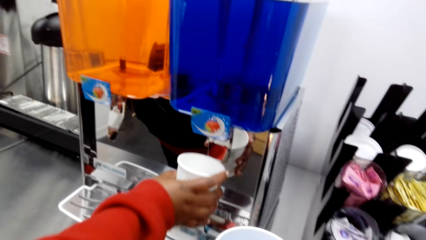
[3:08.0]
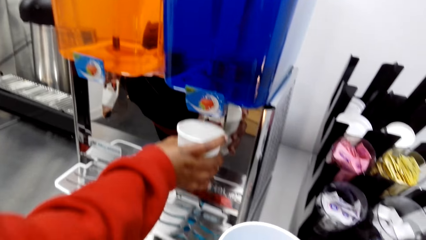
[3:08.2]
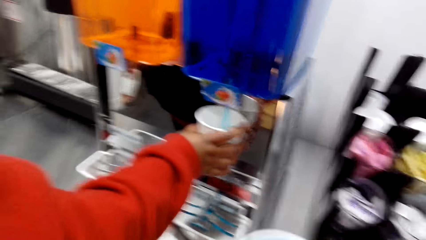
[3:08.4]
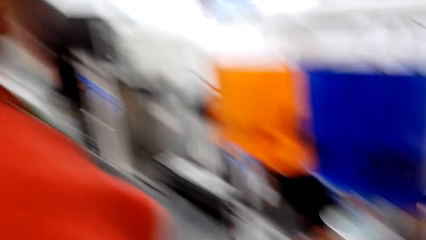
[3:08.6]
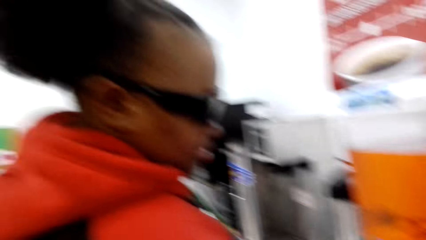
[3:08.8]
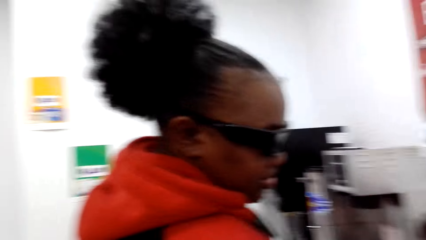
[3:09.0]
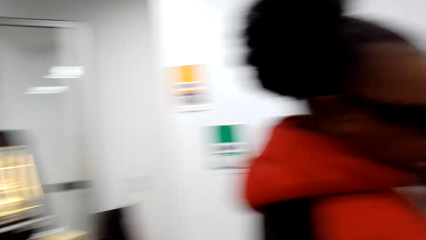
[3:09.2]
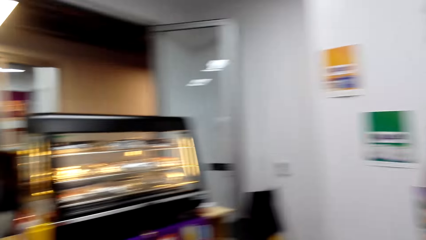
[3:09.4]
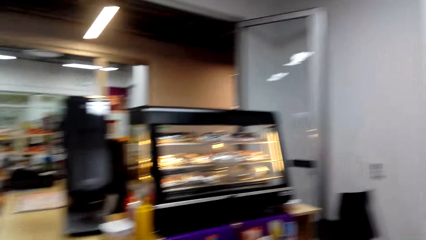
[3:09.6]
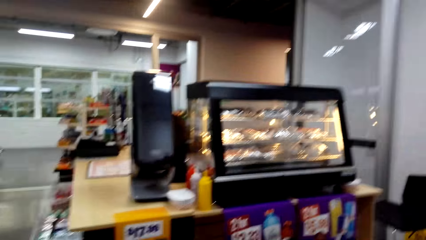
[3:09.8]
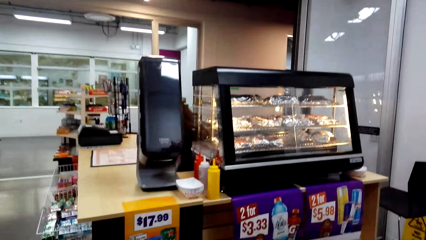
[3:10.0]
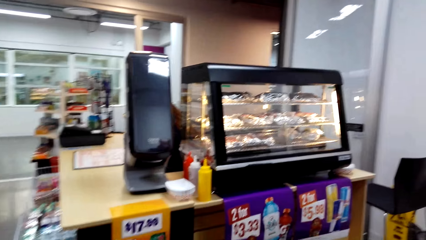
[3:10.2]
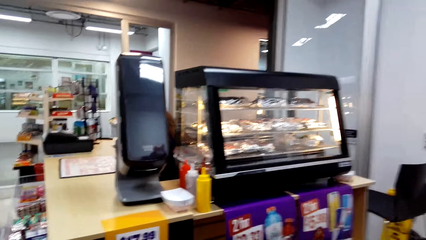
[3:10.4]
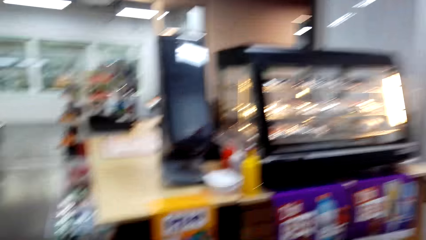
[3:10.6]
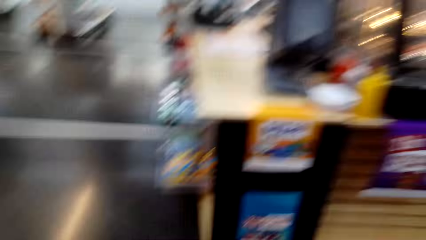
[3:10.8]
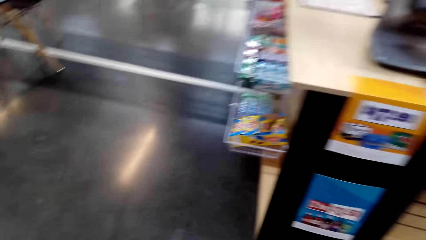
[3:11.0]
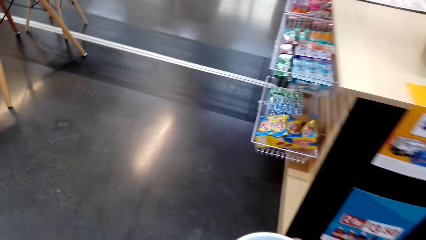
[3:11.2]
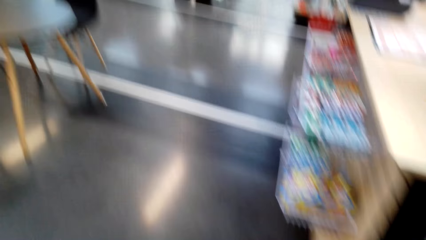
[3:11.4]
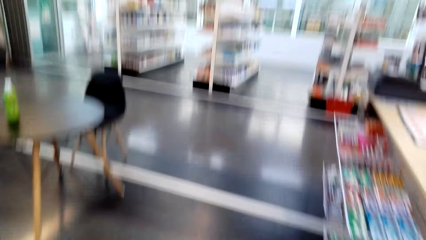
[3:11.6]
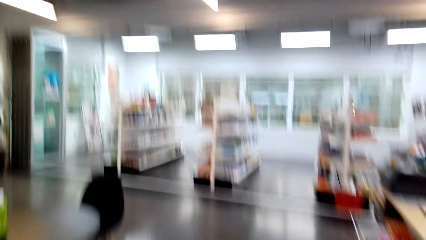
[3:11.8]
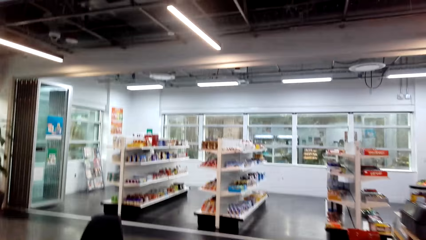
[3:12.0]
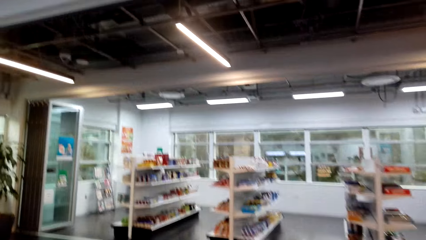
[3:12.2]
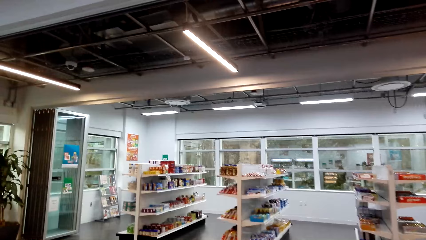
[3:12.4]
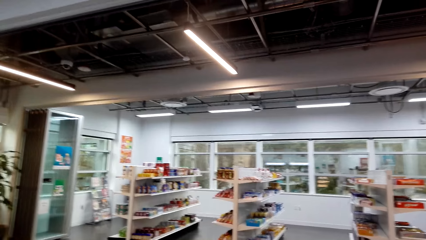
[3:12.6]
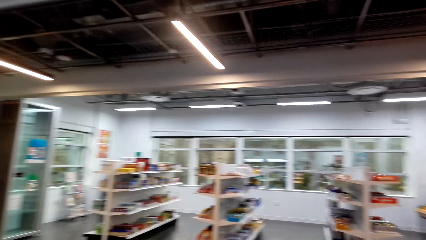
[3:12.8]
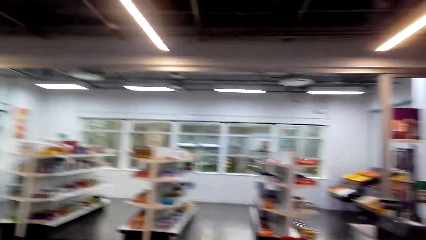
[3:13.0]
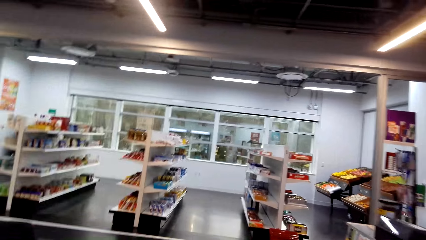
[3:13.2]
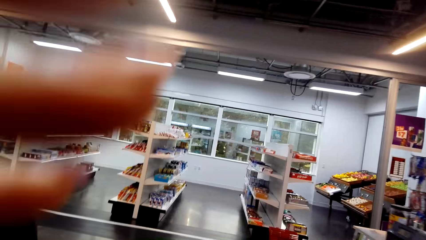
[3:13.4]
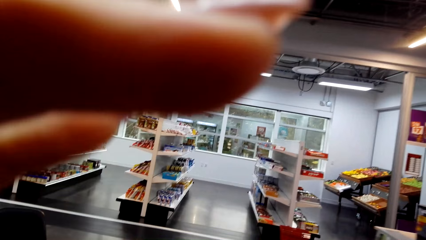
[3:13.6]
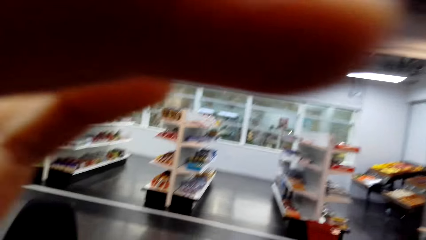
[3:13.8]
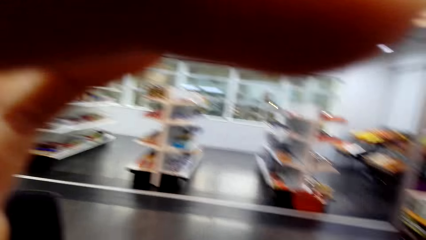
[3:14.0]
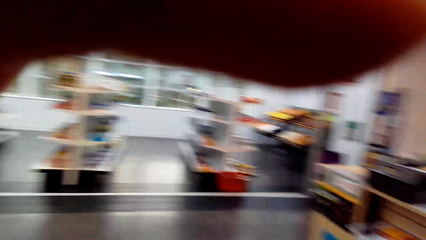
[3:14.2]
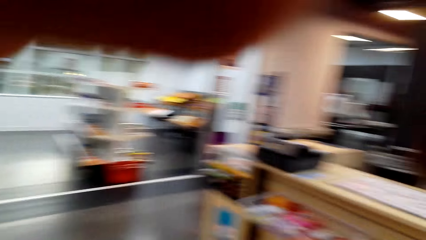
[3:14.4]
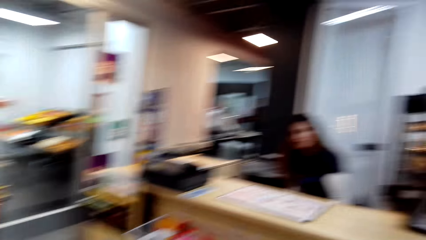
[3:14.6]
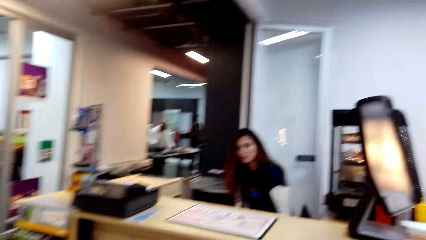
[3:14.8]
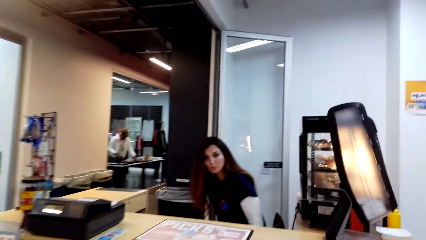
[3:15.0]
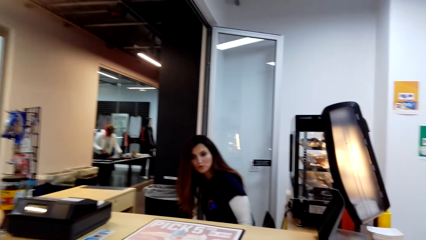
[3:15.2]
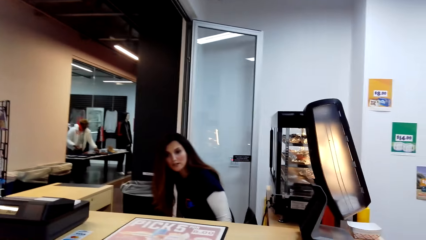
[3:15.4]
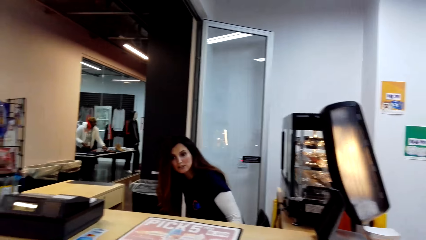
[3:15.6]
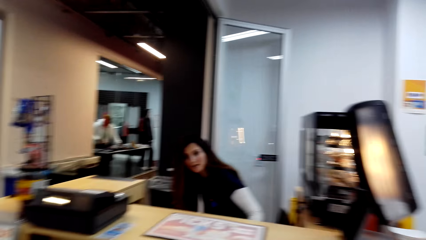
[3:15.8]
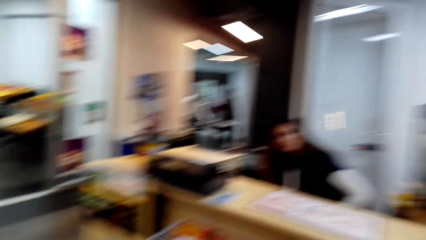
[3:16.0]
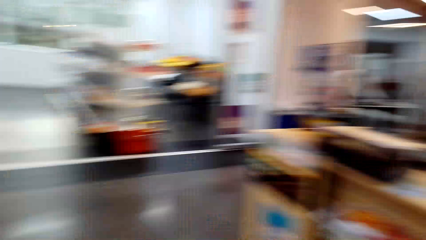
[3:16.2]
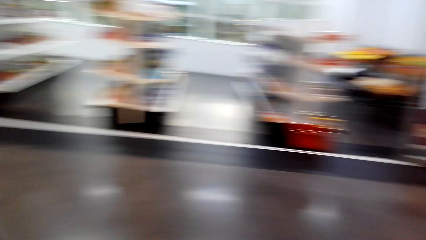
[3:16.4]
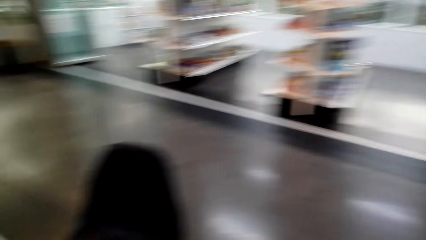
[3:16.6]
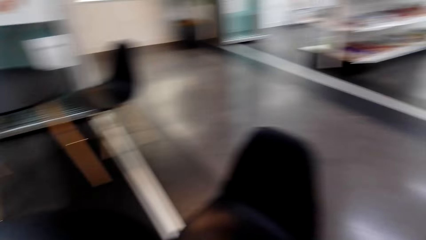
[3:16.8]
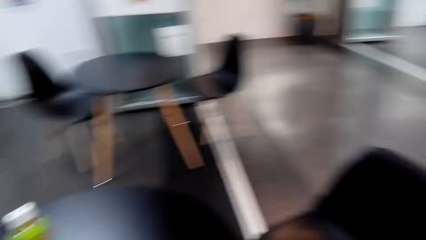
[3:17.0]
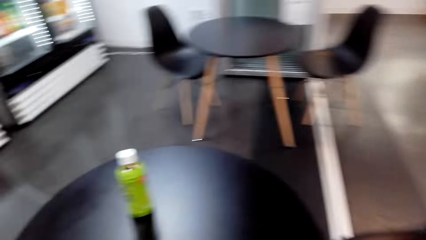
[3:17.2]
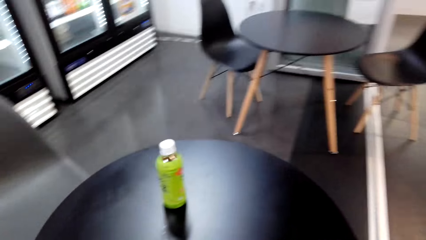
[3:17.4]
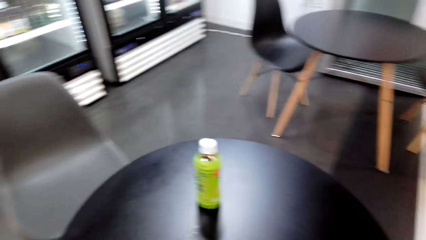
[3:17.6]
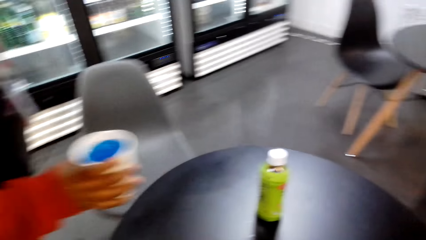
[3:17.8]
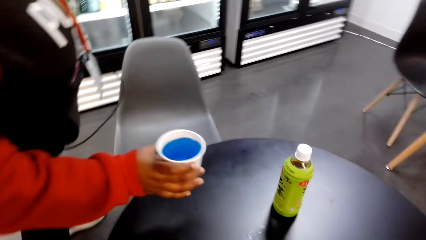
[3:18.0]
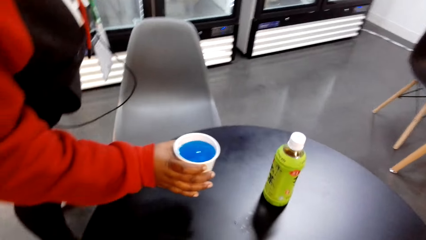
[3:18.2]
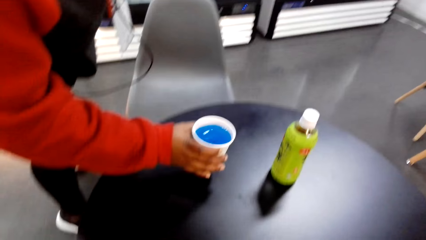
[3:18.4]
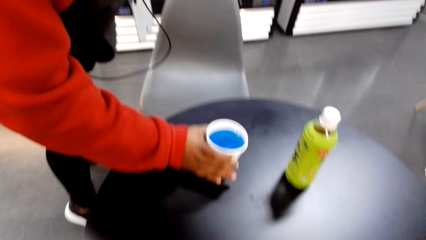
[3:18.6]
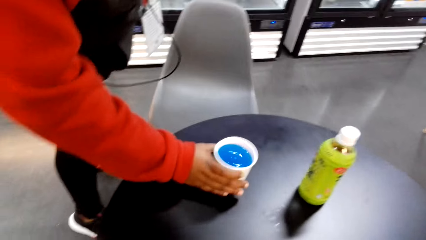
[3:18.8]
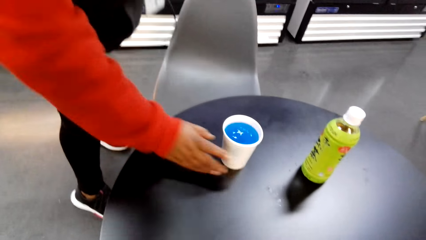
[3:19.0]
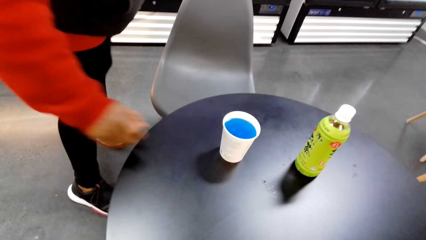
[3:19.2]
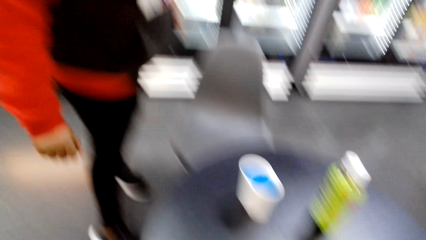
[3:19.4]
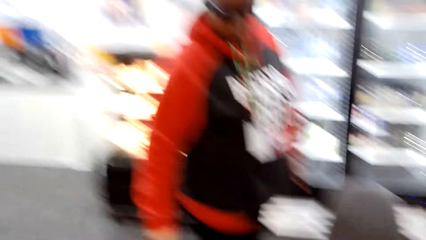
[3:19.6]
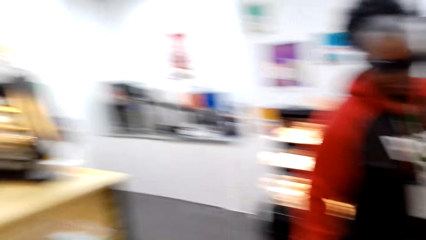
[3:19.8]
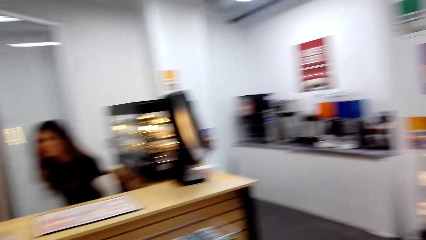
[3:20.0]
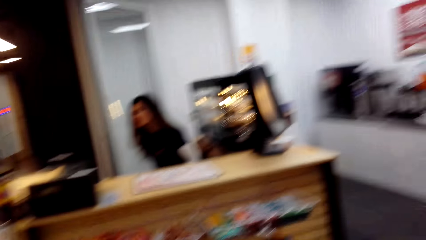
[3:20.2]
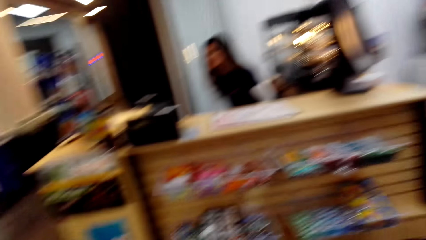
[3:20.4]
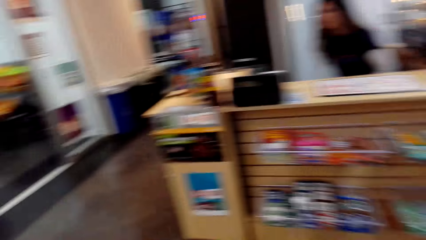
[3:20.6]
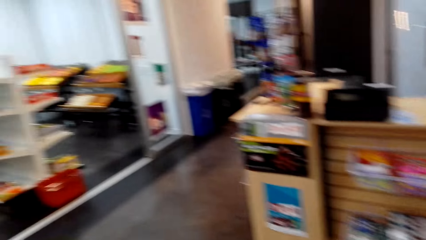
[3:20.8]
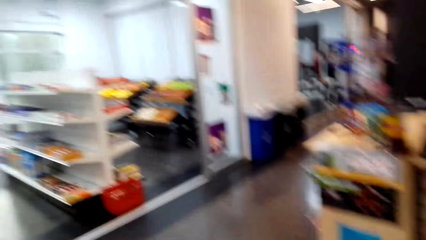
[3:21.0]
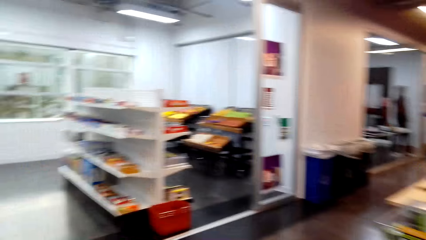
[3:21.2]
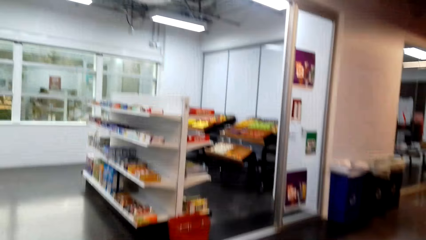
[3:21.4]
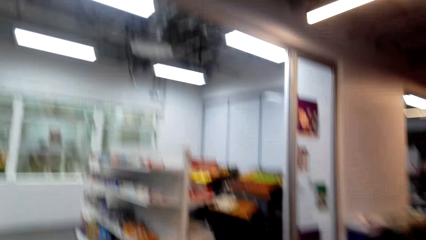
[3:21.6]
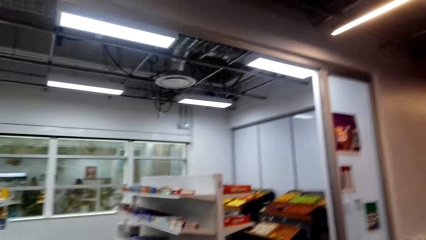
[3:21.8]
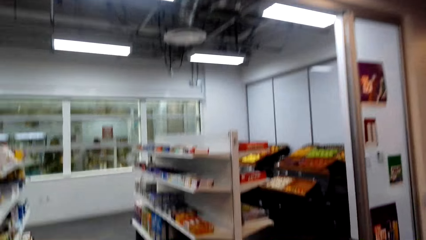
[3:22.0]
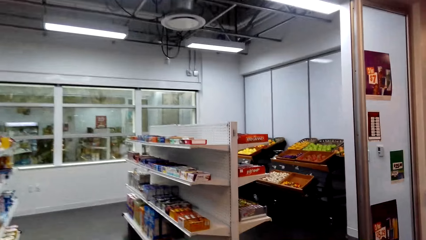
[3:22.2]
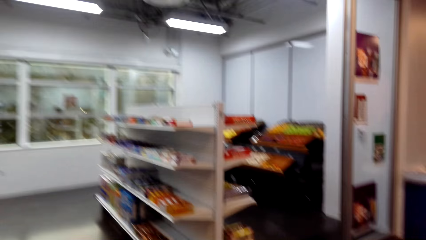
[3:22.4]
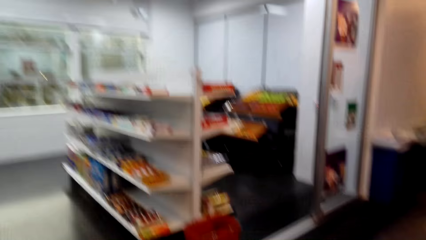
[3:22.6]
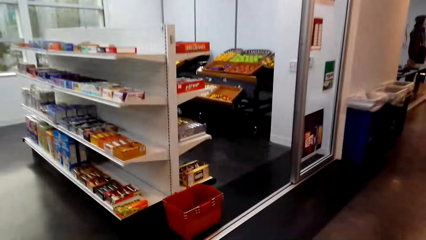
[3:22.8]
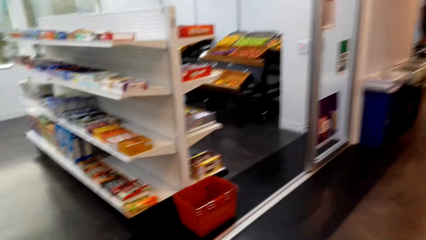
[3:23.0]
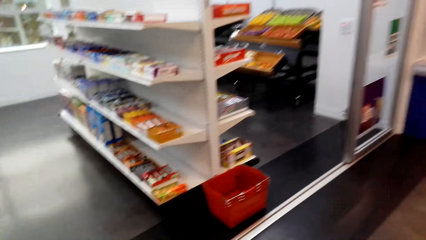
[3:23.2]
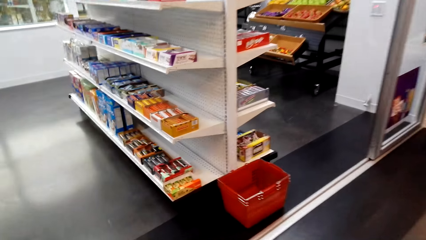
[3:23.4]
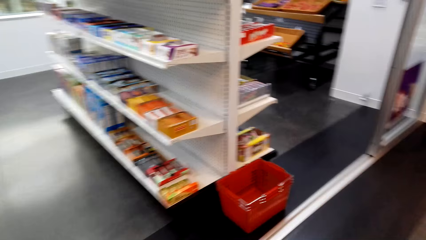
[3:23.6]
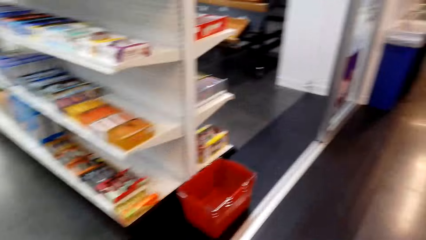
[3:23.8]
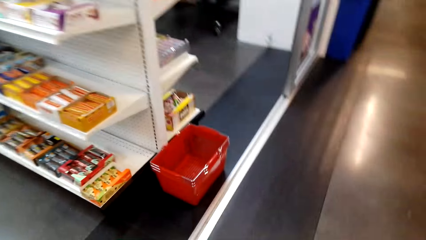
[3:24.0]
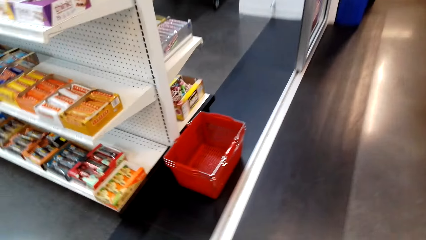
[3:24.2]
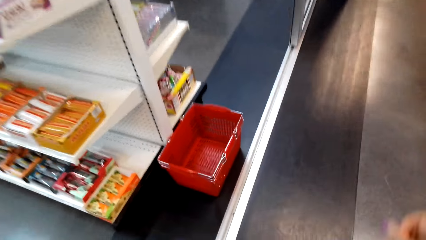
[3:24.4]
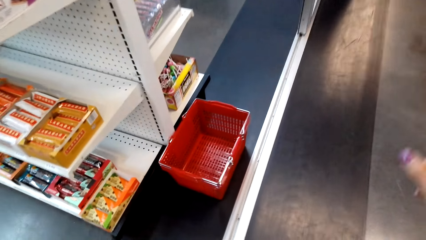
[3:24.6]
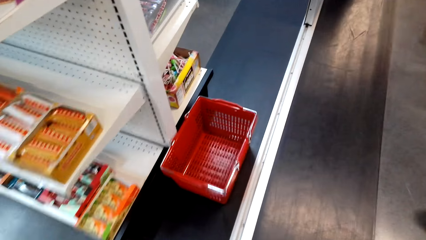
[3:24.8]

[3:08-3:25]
The camera wearer pulls the tumbler aside. A woman puts juice in the cup. The woman fetches juice from the juice dispenser. The camera wearer walks around. She raises her hand. She looks around. The woman puts the drink on the table. The camera wearer walks to the shelf.
